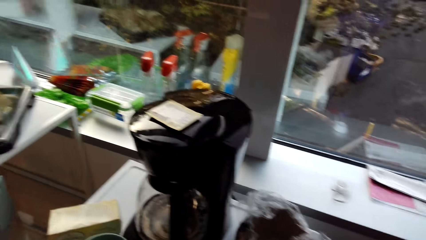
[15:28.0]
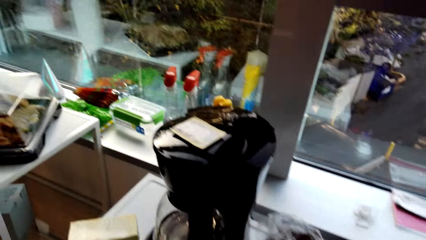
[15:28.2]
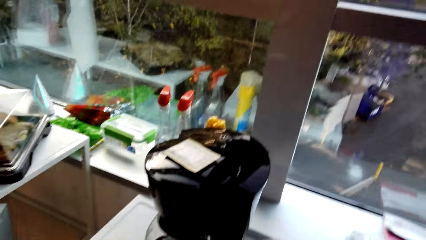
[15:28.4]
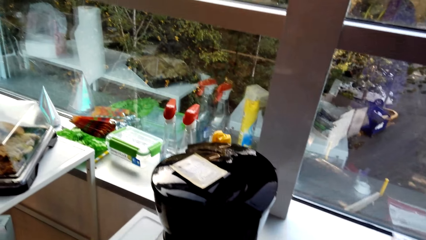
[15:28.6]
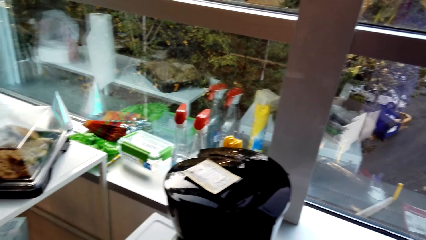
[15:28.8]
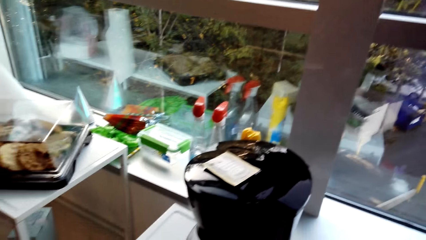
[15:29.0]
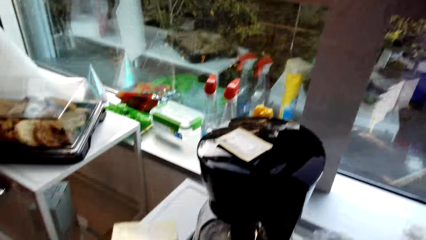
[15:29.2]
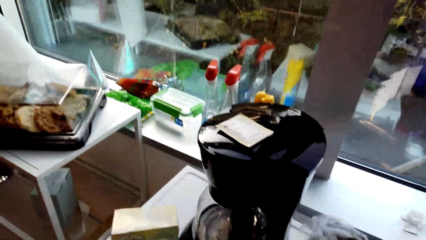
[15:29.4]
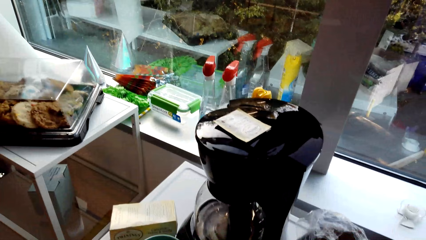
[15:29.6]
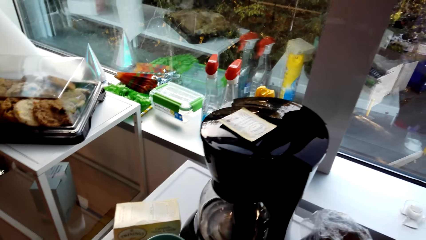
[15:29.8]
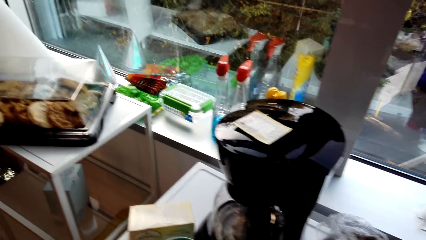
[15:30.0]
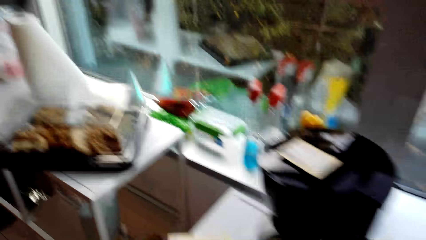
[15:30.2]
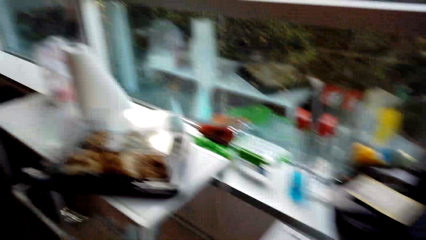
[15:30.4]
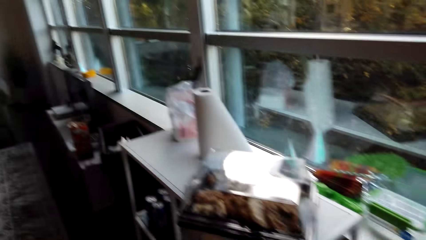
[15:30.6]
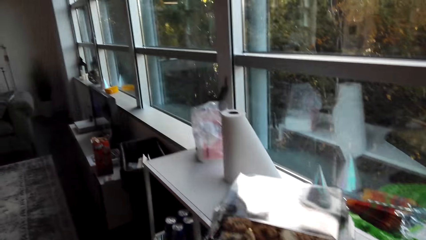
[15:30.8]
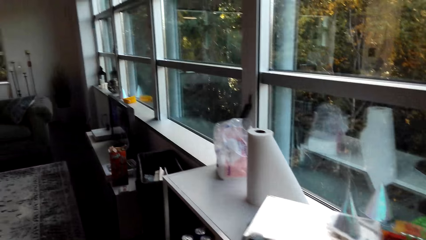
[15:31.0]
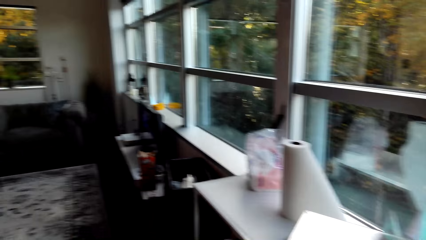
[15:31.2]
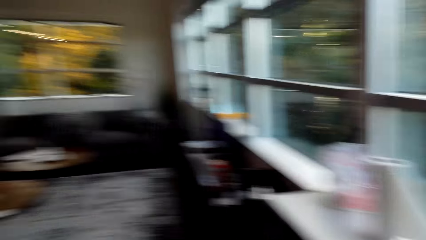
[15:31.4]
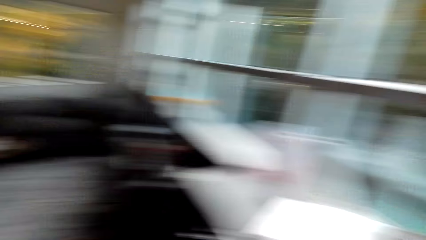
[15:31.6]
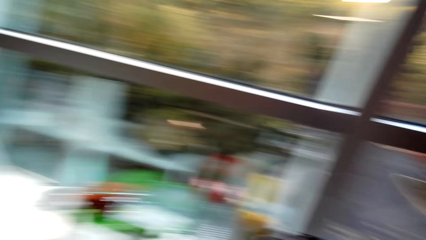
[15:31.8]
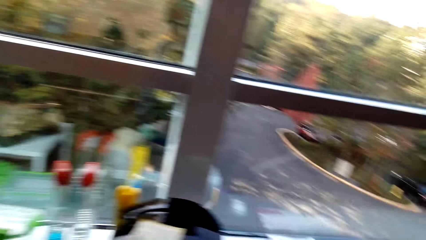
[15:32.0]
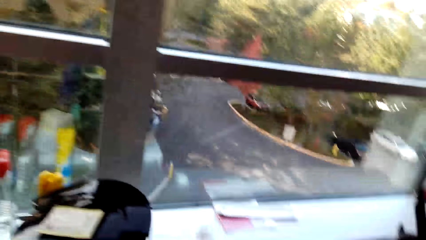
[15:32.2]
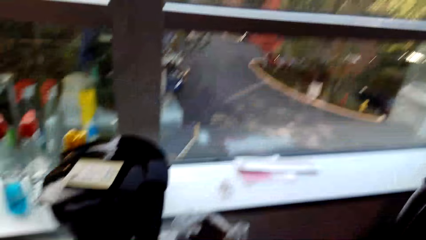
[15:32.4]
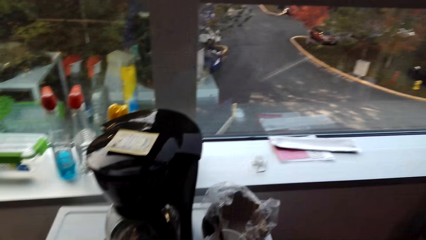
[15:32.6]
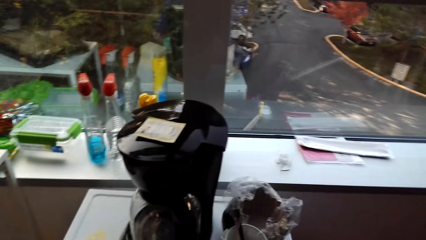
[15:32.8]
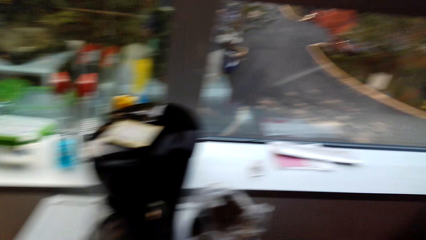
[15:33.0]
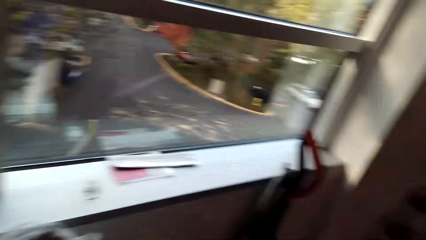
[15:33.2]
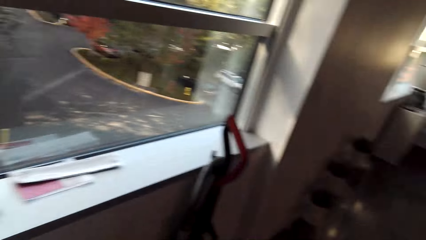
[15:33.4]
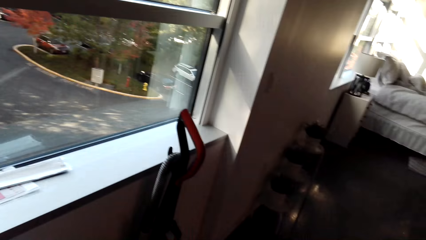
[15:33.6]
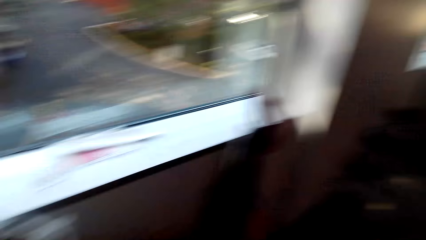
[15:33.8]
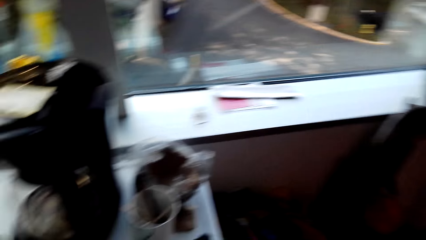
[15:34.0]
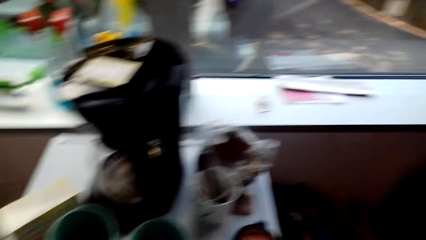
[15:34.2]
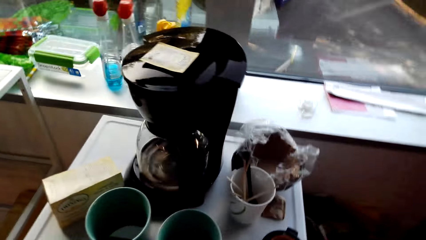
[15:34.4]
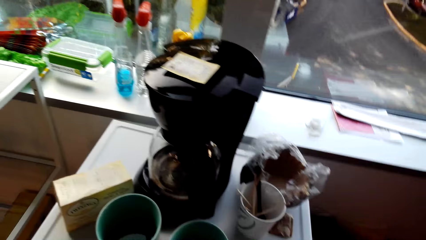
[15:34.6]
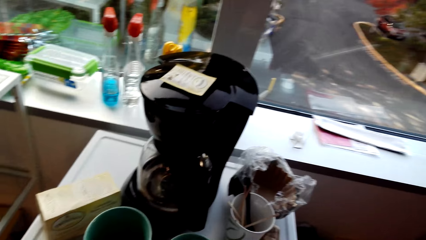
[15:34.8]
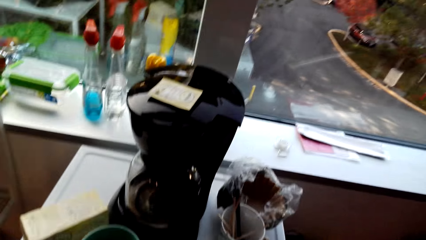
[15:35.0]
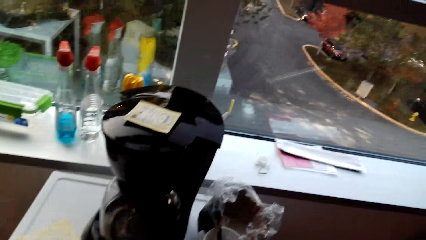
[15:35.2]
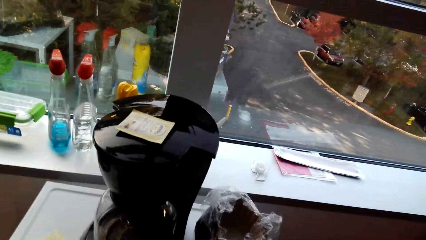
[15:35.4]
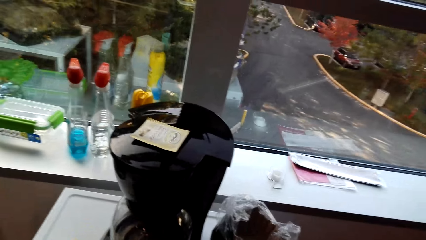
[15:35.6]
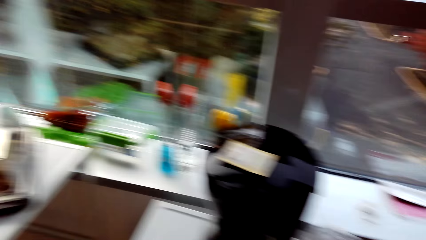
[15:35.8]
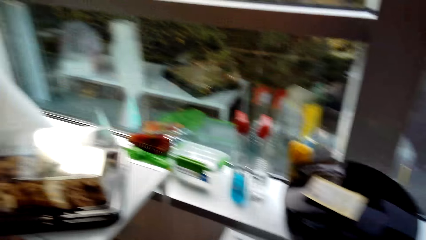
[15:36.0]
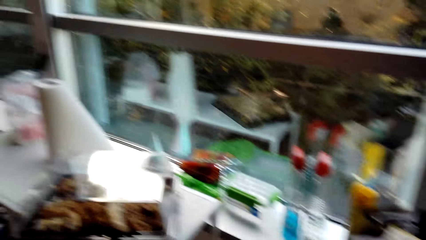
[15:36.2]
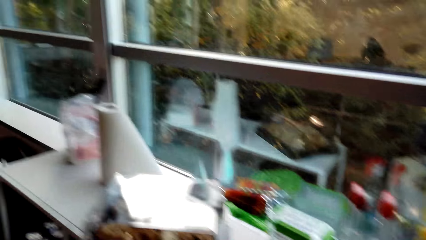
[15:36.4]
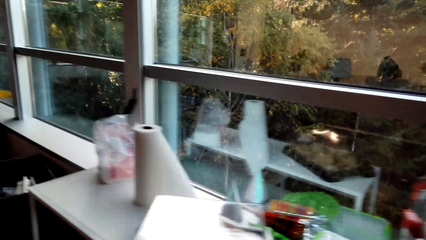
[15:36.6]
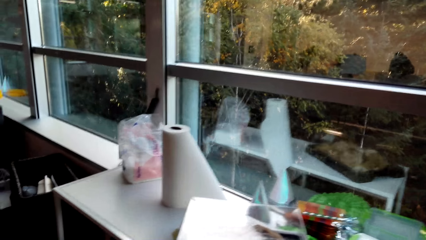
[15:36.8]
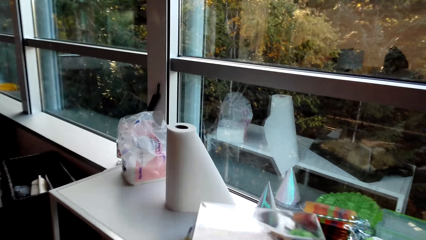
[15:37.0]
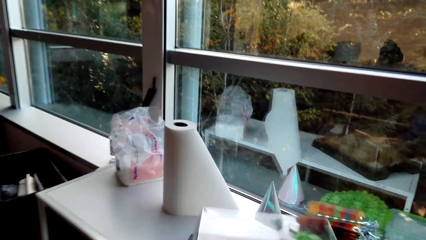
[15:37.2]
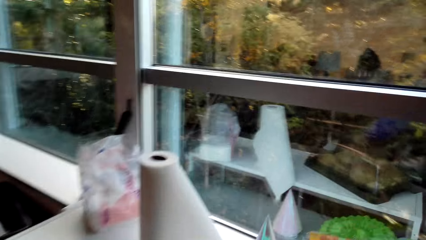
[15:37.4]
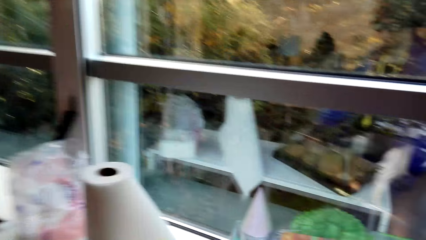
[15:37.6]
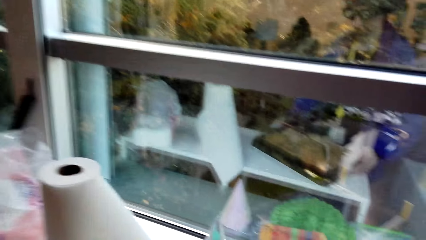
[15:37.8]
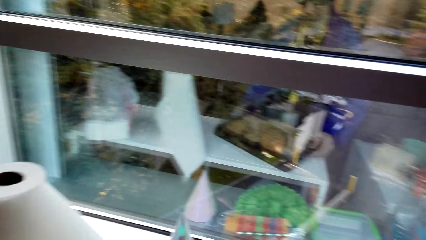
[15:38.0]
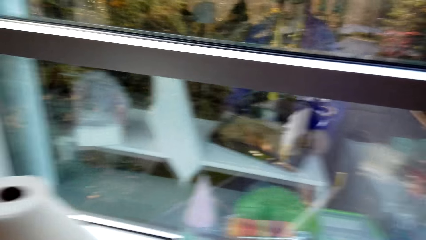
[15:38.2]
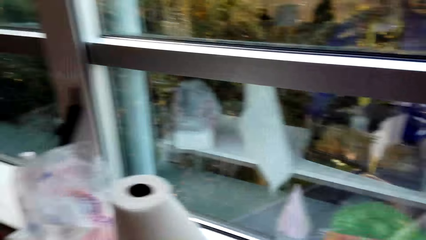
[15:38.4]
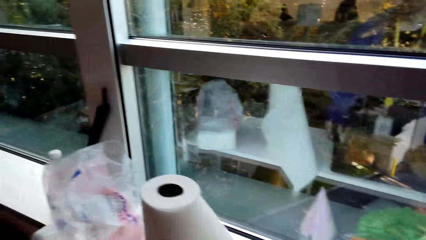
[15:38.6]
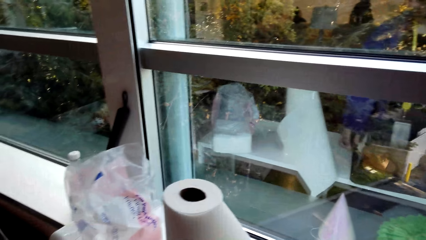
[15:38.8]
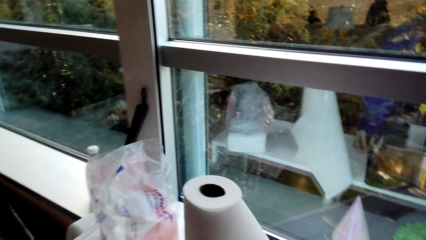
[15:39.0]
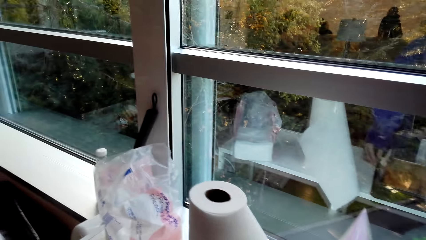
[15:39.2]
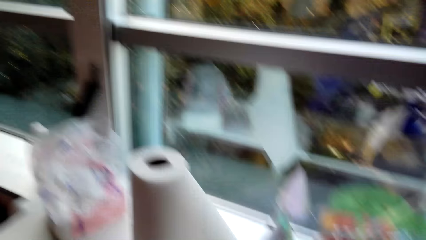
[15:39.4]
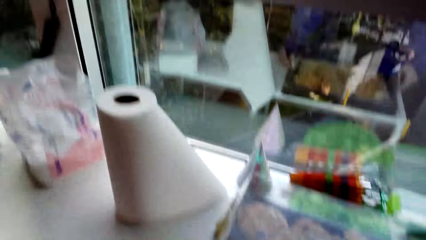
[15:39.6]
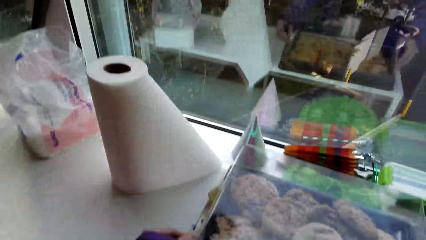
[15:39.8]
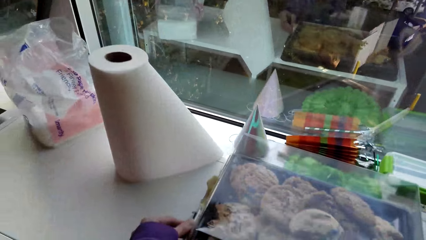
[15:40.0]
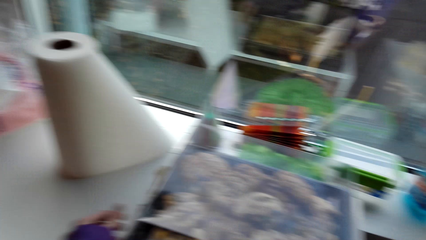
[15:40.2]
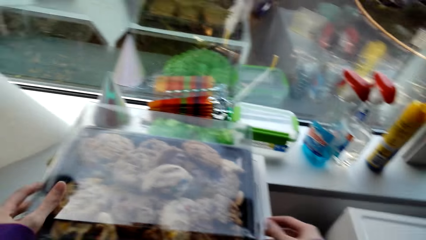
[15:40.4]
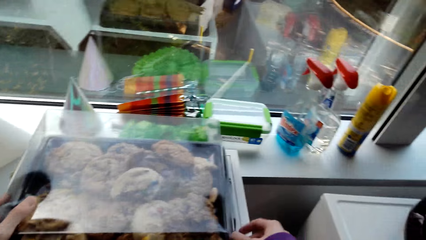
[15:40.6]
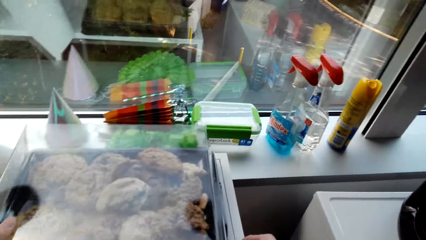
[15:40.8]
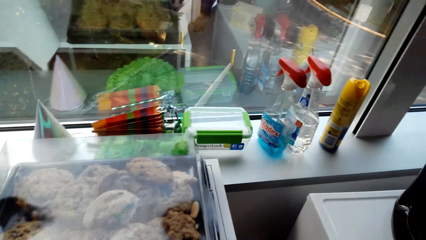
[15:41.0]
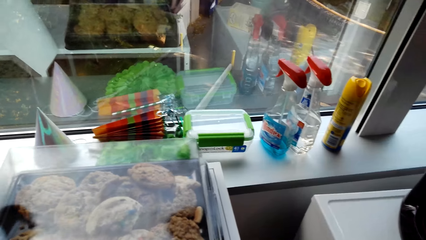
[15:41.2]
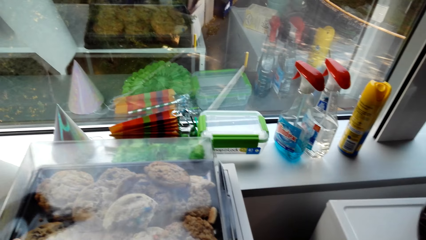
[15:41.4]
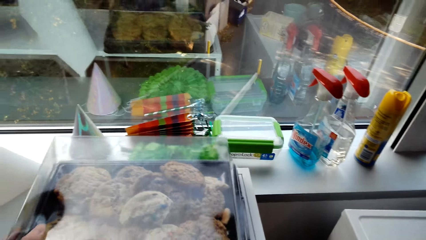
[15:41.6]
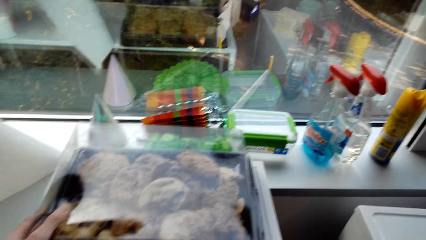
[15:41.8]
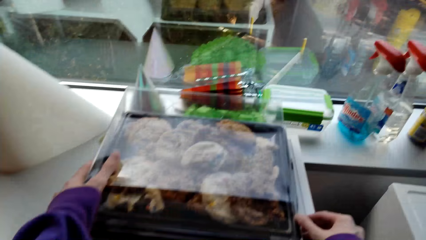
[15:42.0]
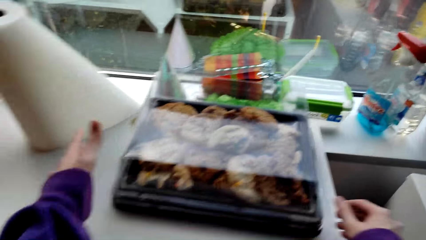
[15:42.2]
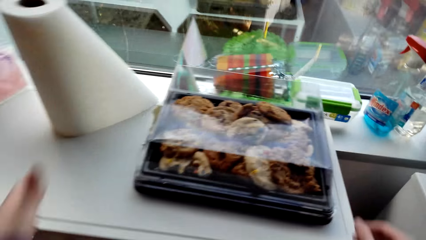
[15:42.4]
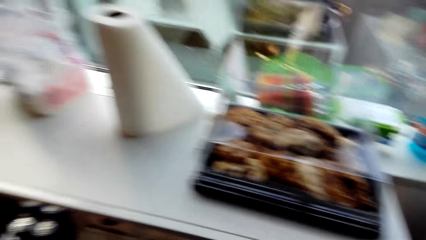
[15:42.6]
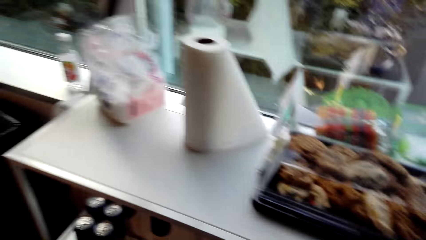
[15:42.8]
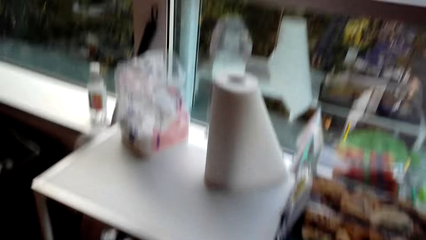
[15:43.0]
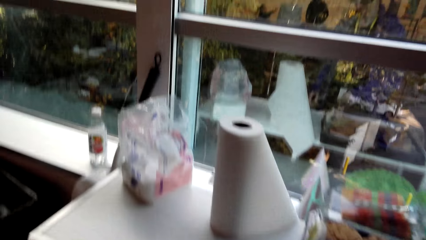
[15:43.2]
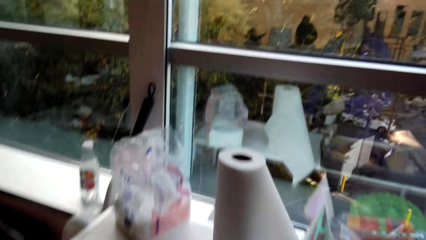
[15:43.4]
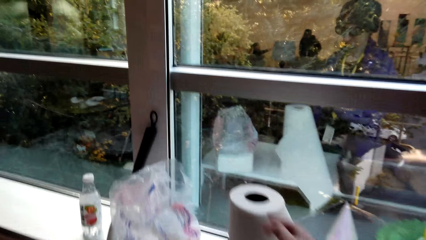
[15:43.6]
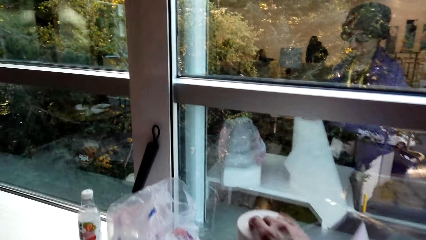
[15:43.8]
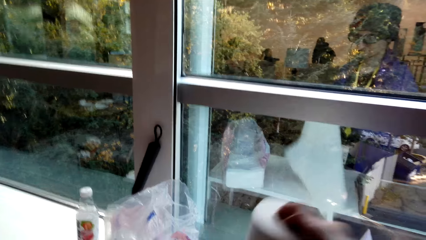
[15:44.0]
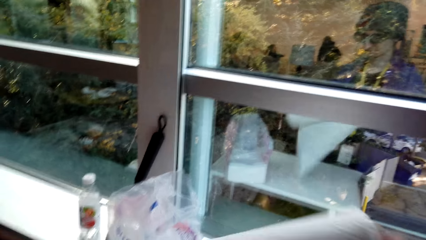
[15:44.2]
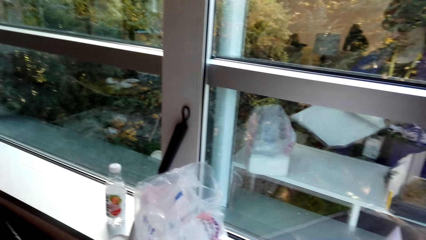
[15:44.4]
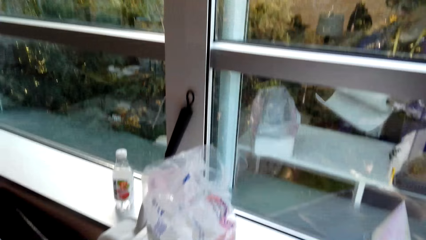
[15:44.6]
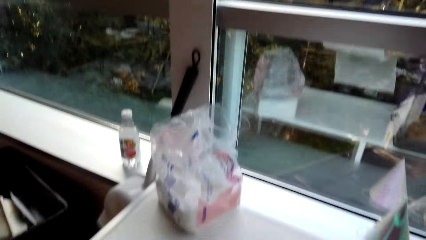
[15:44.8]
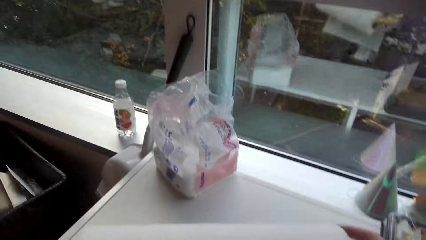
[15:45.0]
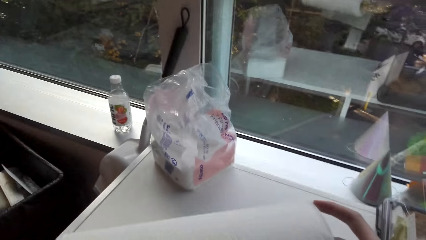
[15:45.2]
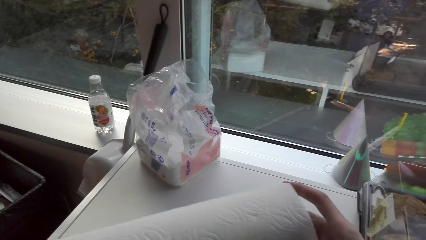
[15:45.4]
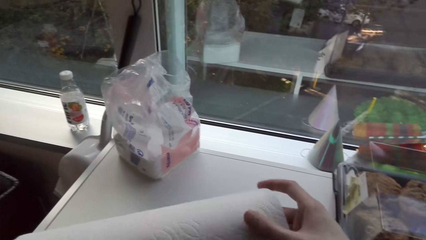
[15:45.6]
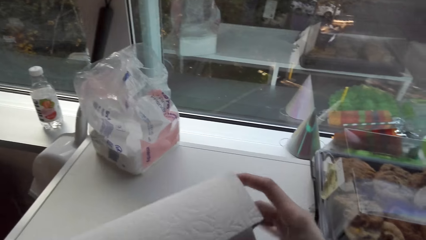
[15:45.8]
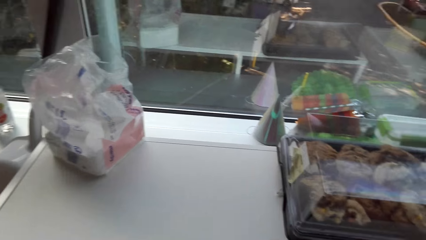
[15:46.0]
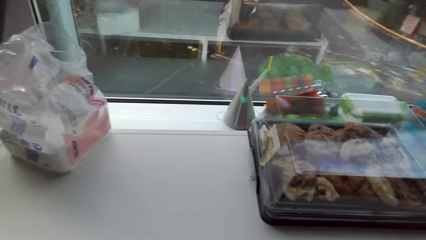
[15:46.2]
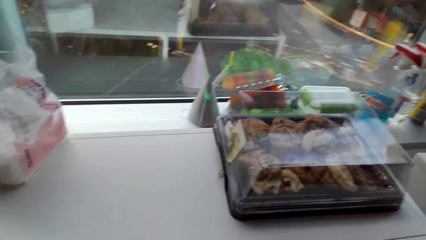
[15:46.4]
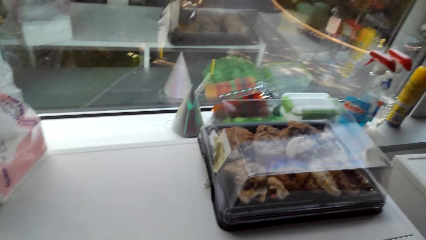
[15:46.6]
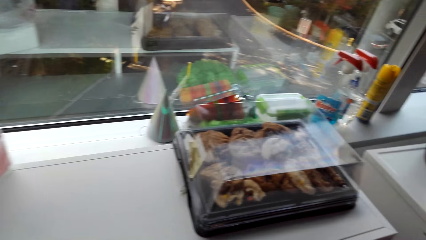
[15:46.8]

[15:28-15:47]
The camera wearer looks around the house. They move beside the table. They move a tray on the table. They move food in the tray. They take a serviette roll from the table. They turn the serviette roll.
